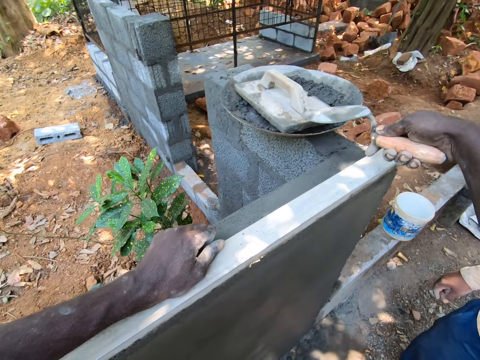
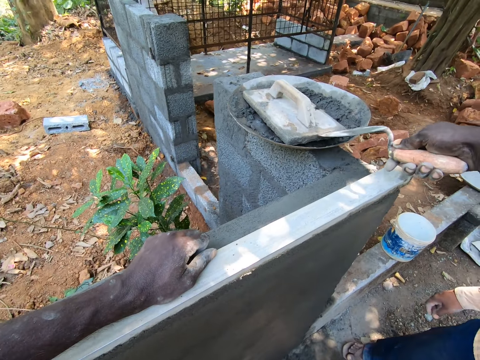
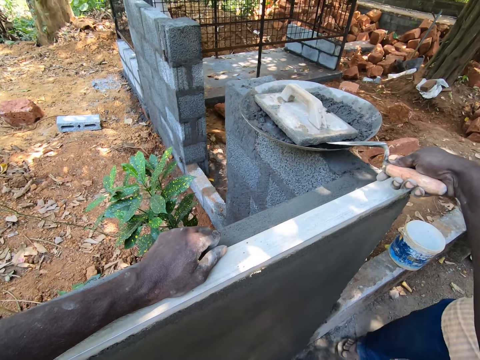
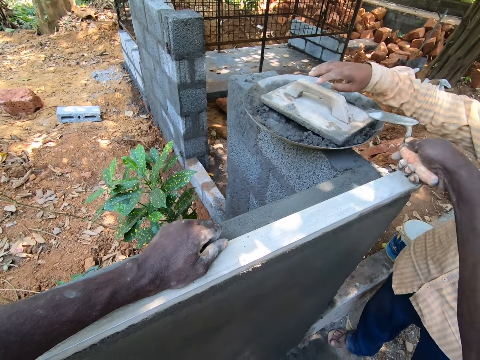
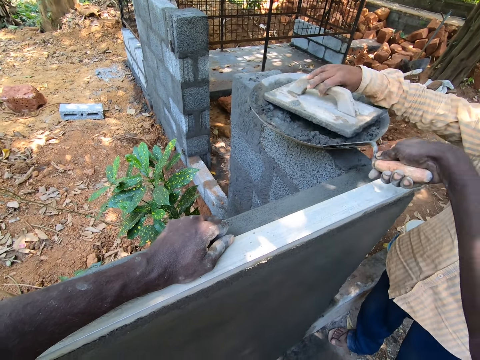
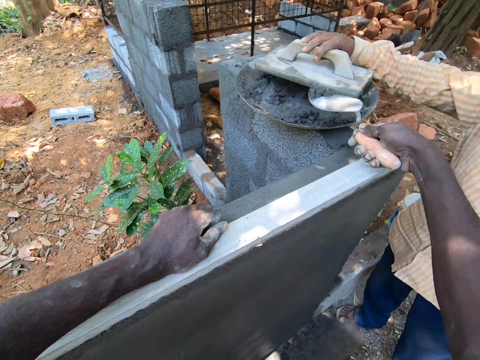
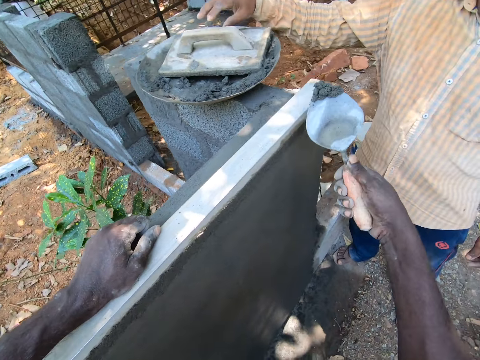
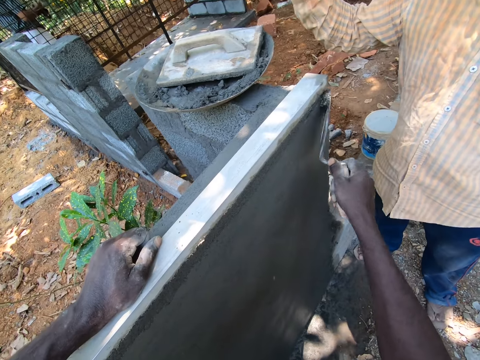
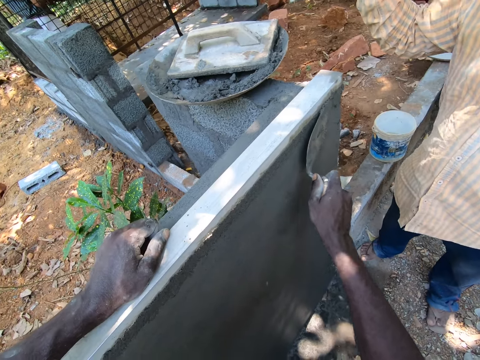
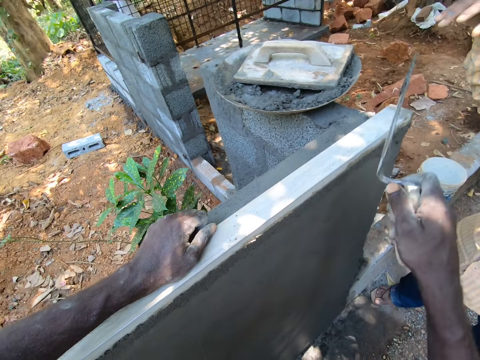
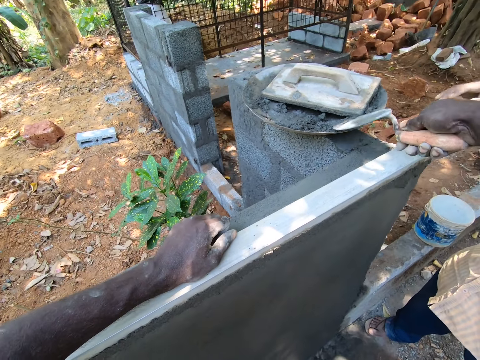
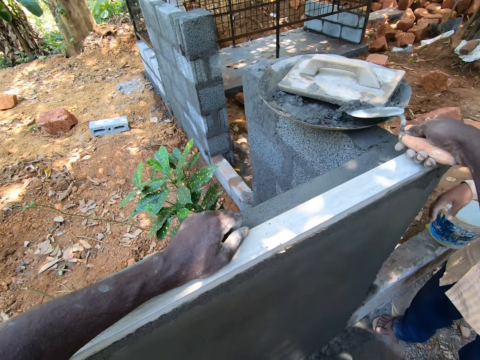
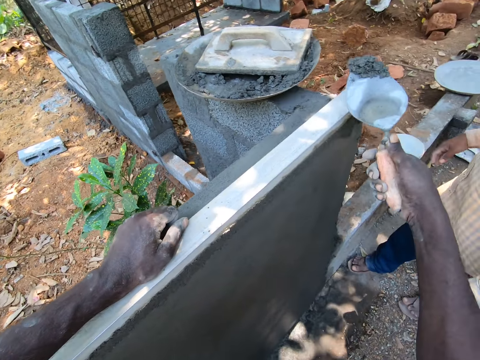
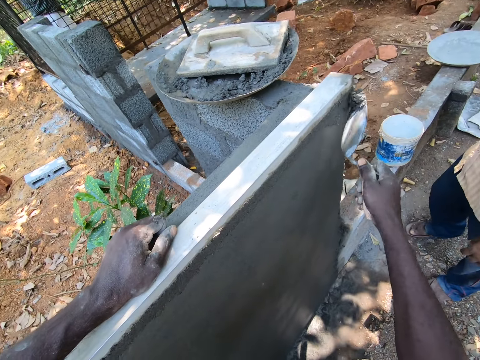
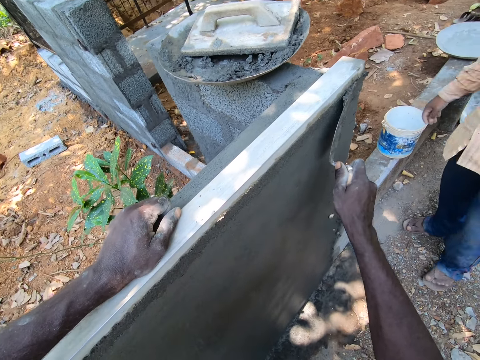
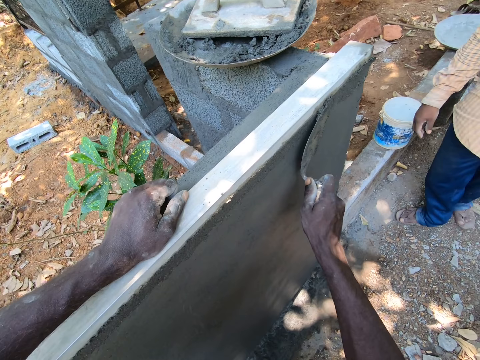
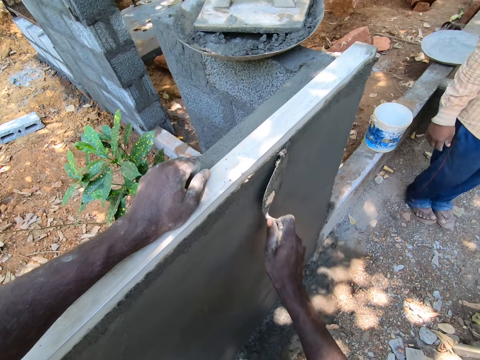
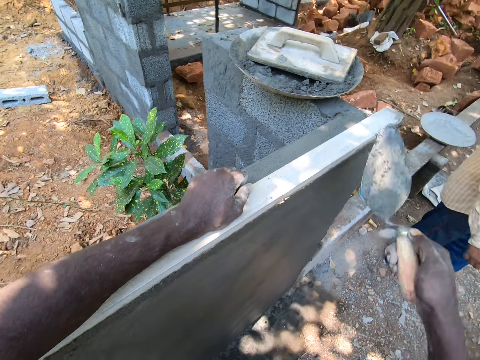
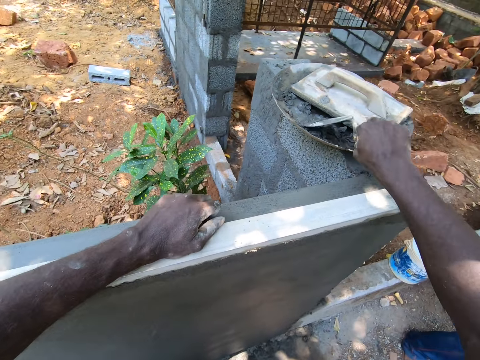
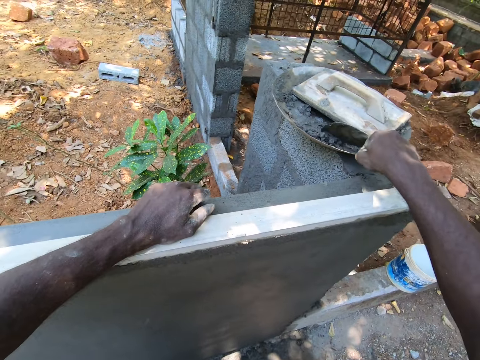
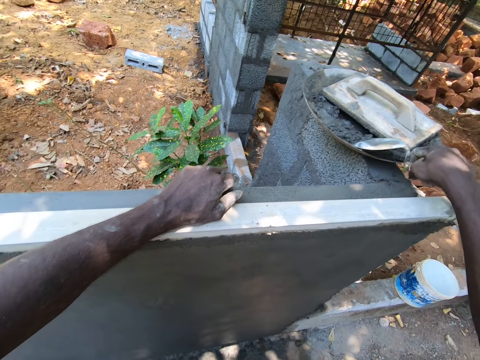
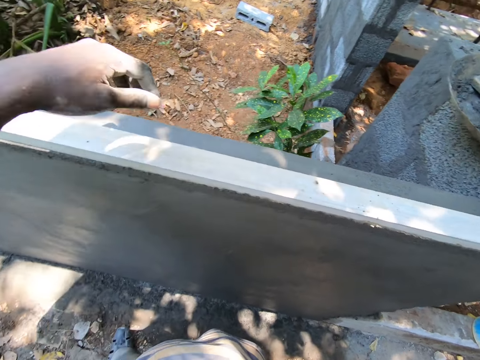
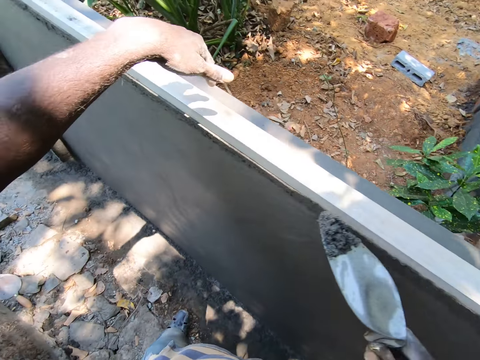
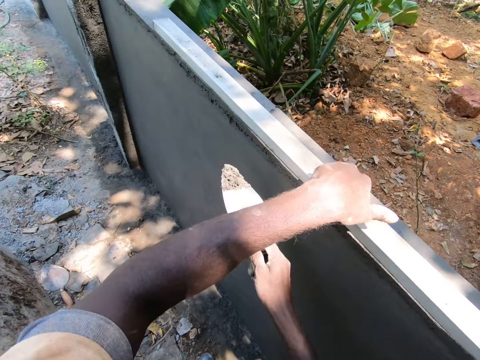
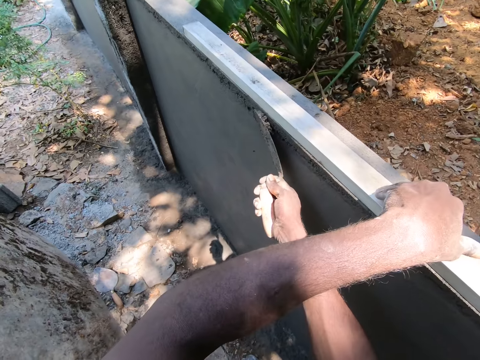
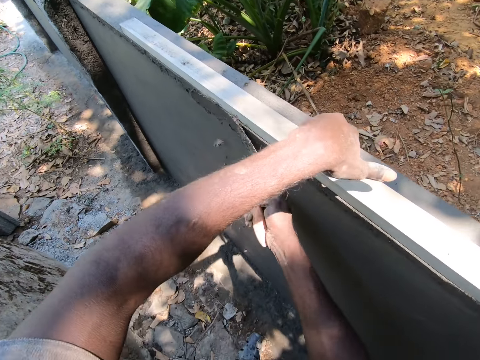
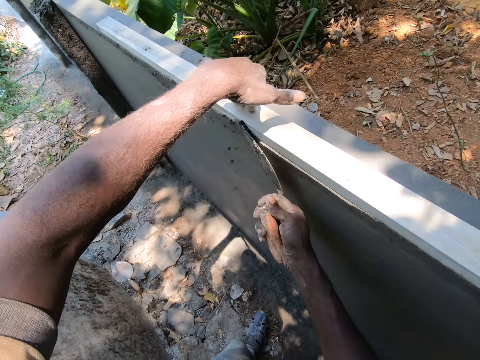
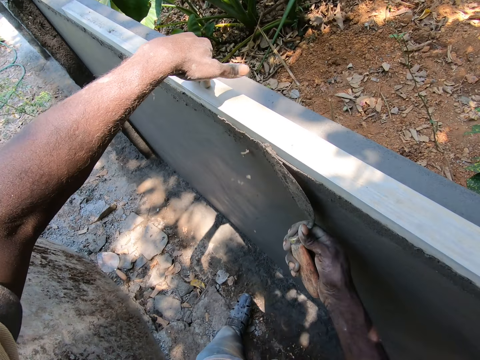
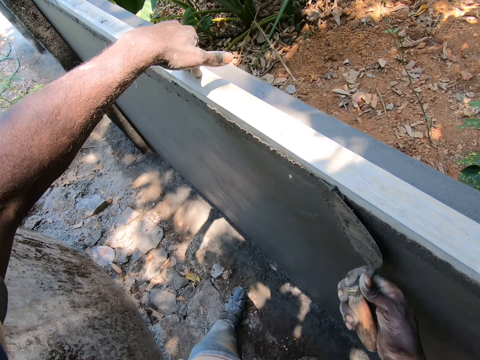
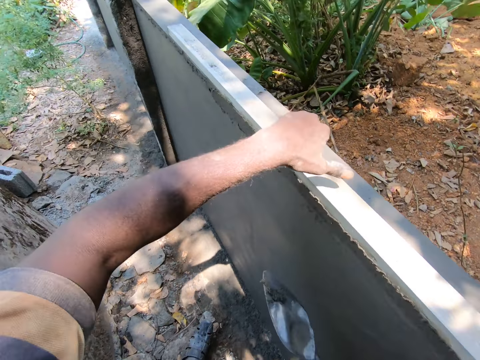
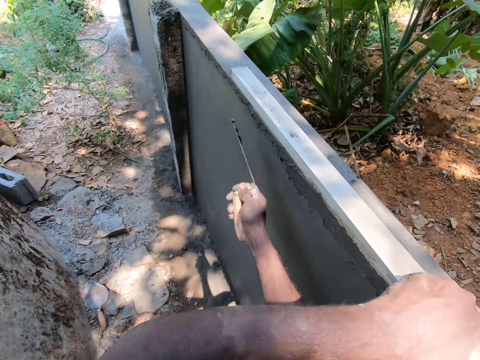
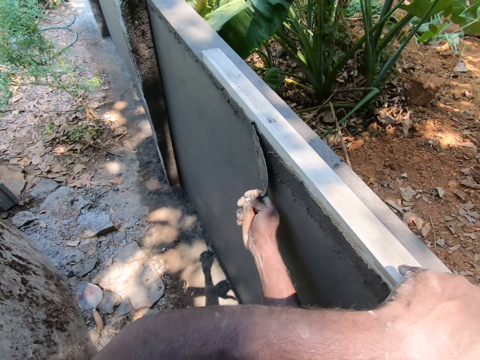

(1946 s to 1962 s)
The camera wearer interacts with a man. The man picks up the float. The camera wearer picks up the plaster or cement with the trowel. The man puts down the float. The camera wearer spreads the cement on the wall with the gauging trowel. They interact with the man. They pick up the plaster with the trowel. The man moves backwards. The camera wearer spreads the cement on the wall with the gauging trowel. They pick up the plaster with the trowel. They spread the cement on the wall with the gauging trowel.

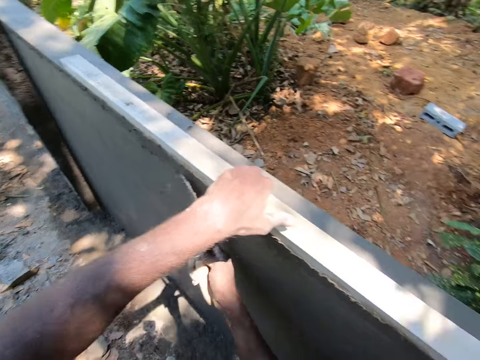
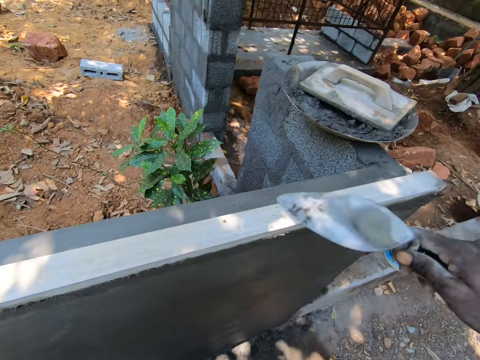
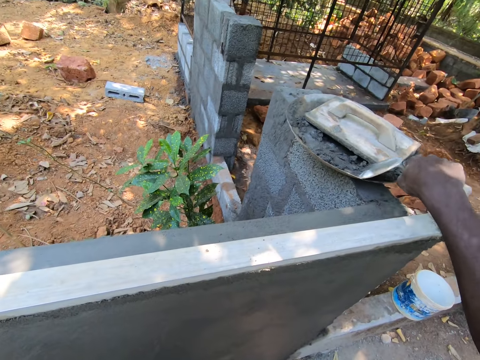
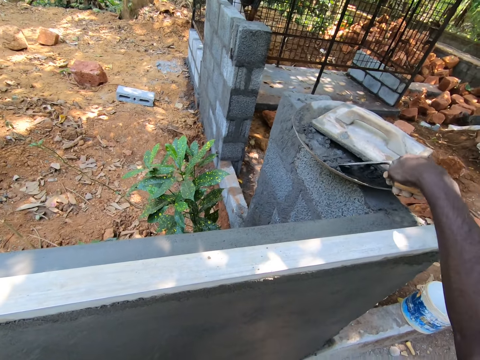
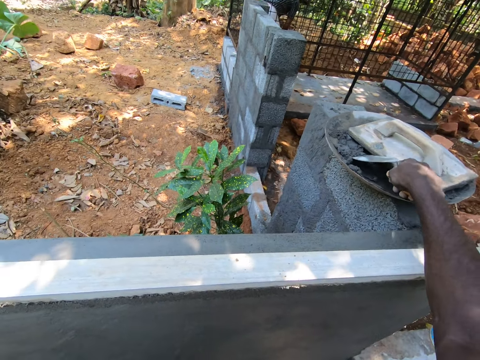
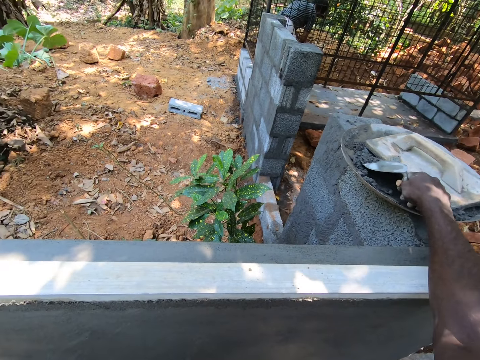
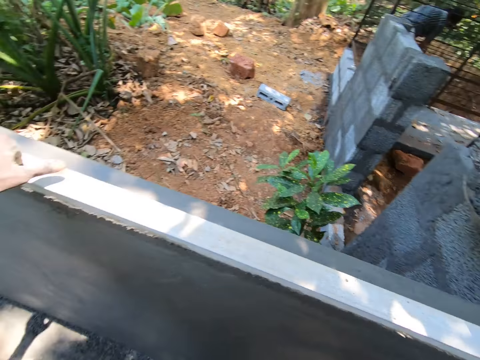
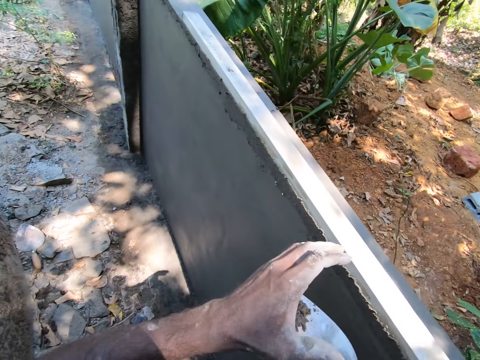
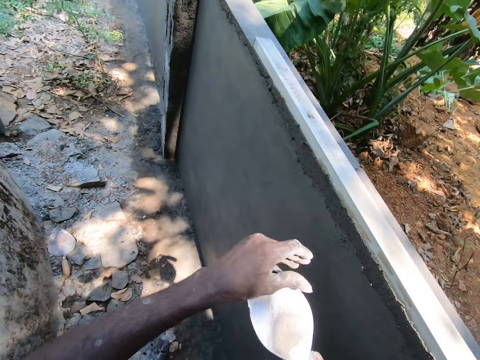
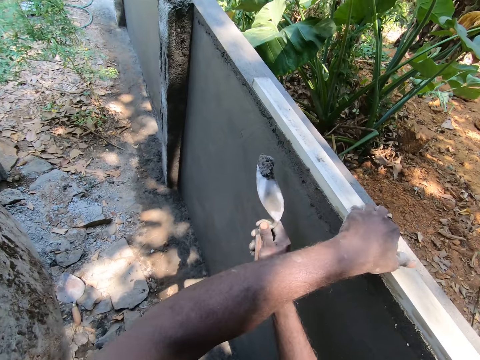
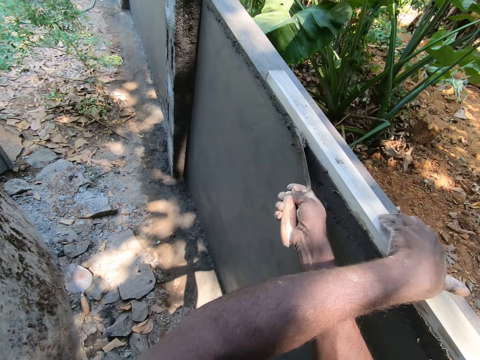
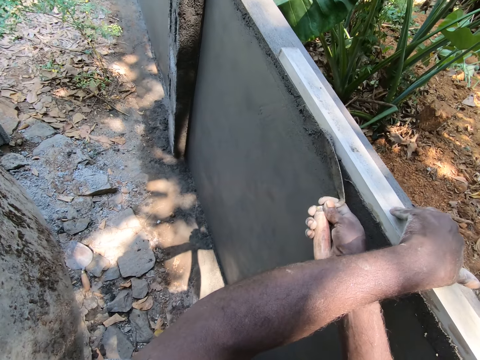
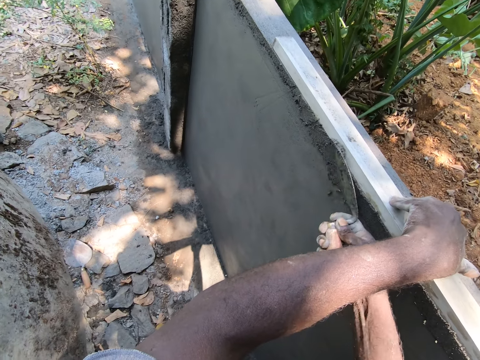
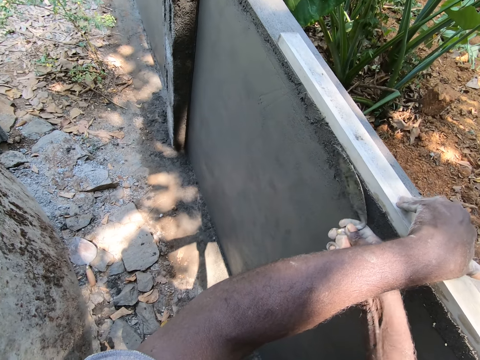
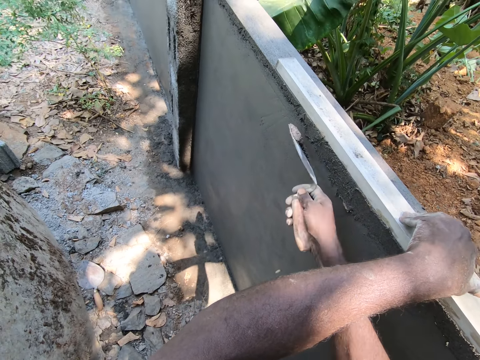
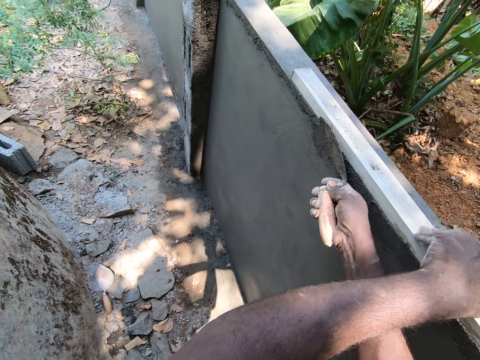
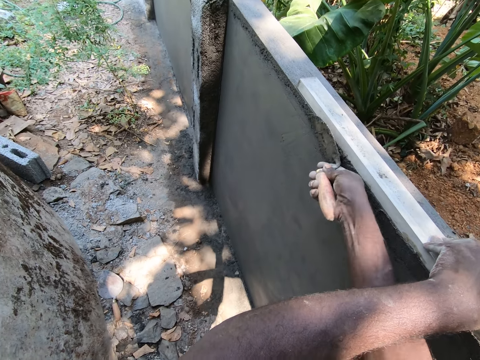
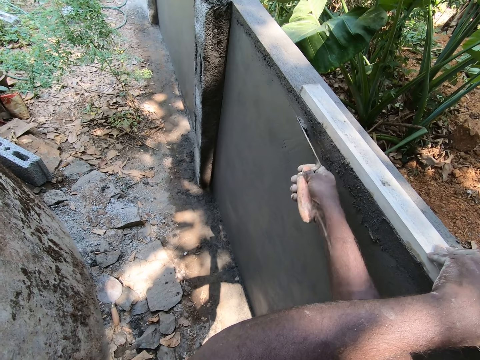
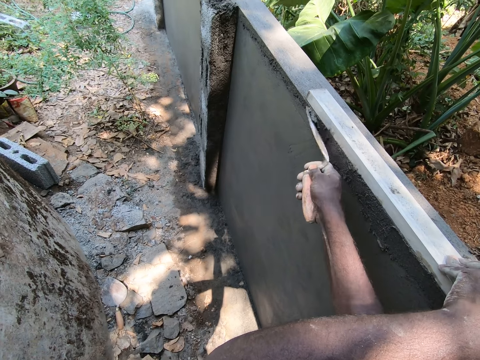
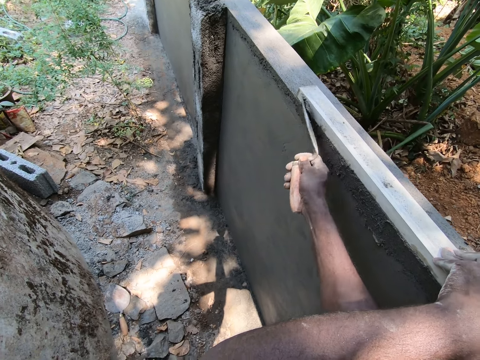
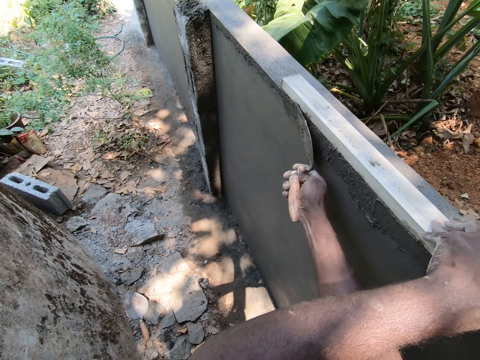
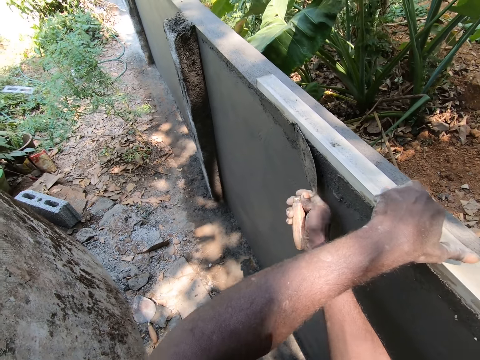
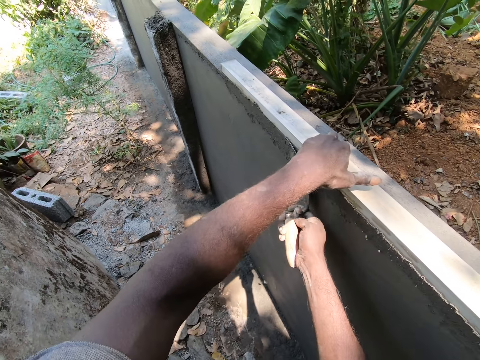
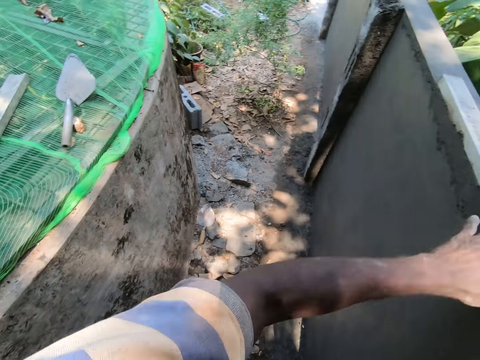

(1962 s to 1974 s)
The camera wearer picks the plaster or cement with the trowel. They touch the cement. They hold wood and spread the cement on the wall with the gauging trowel.
